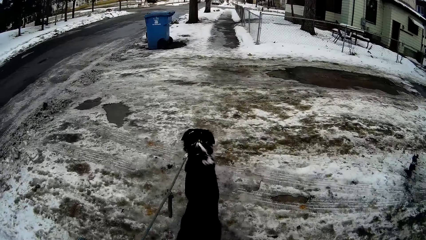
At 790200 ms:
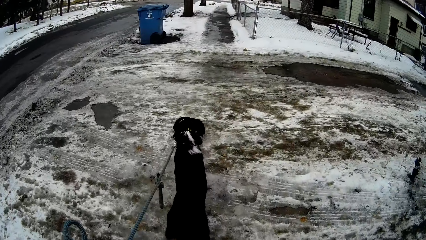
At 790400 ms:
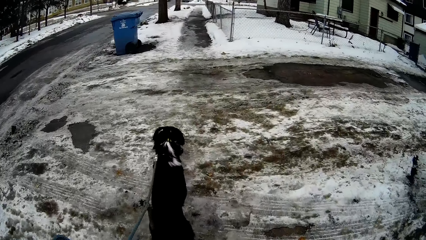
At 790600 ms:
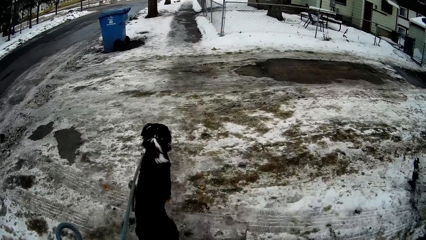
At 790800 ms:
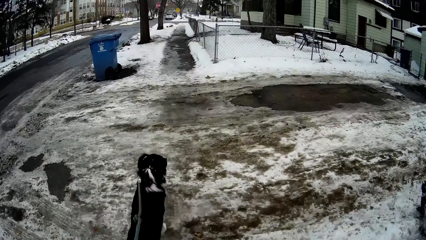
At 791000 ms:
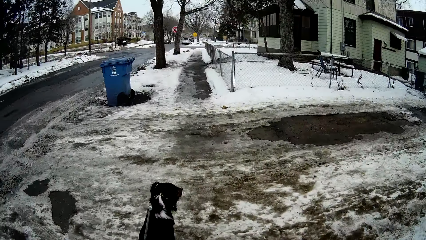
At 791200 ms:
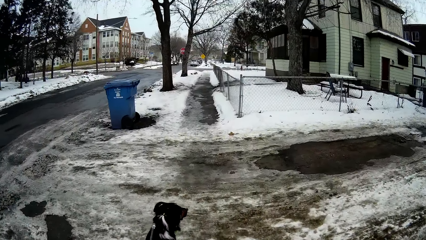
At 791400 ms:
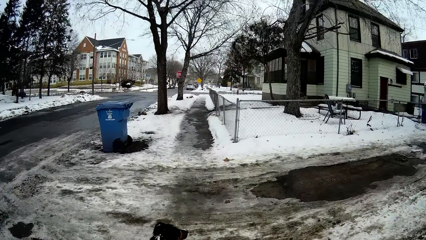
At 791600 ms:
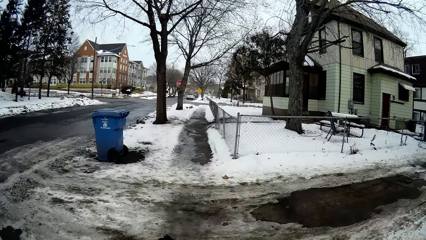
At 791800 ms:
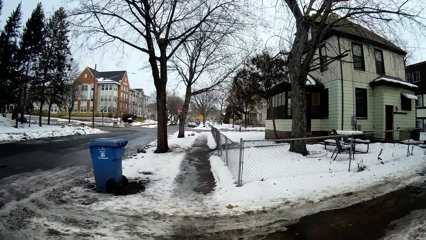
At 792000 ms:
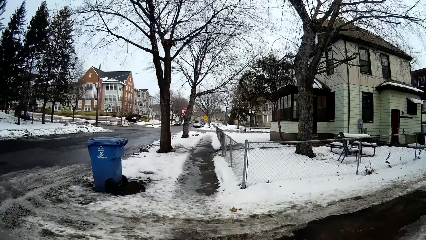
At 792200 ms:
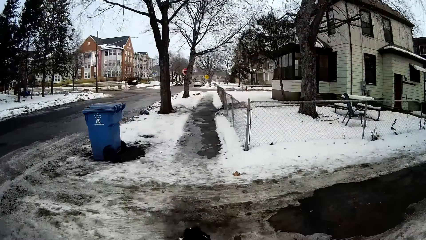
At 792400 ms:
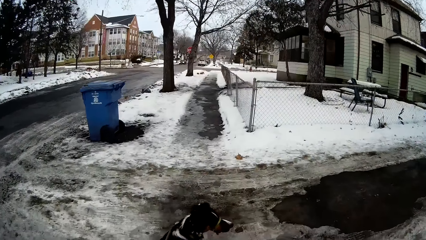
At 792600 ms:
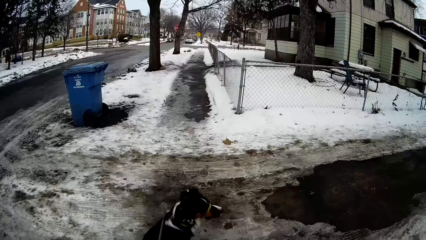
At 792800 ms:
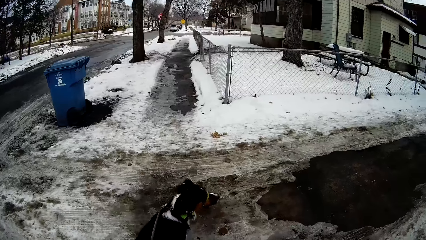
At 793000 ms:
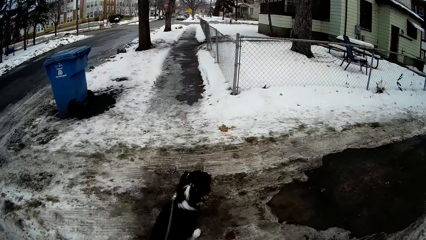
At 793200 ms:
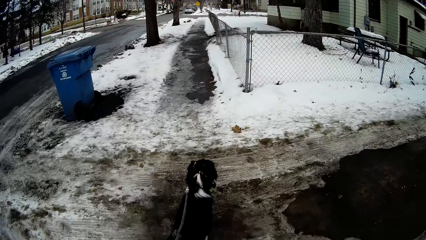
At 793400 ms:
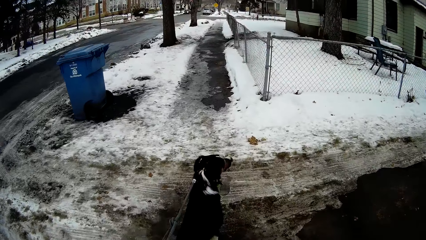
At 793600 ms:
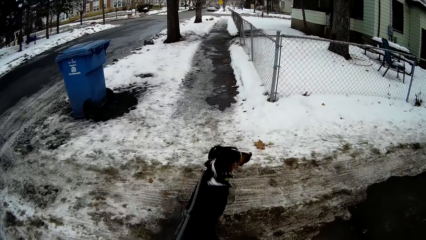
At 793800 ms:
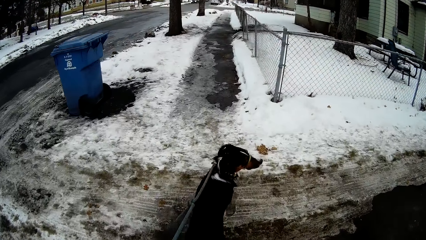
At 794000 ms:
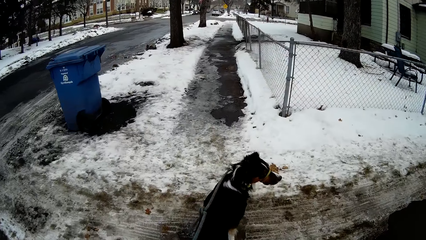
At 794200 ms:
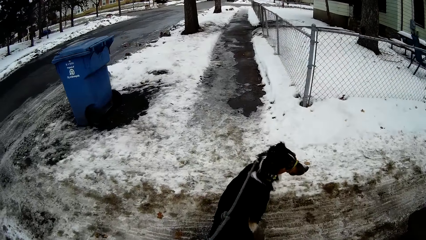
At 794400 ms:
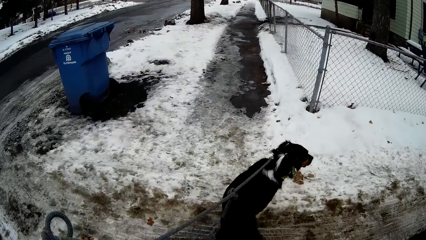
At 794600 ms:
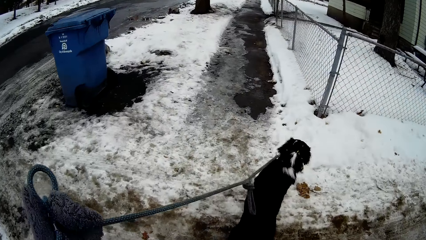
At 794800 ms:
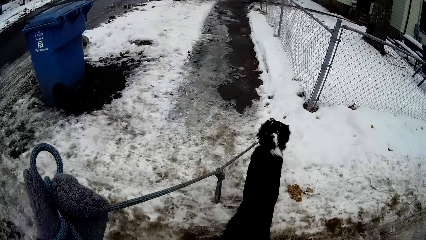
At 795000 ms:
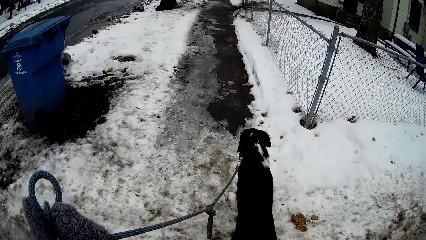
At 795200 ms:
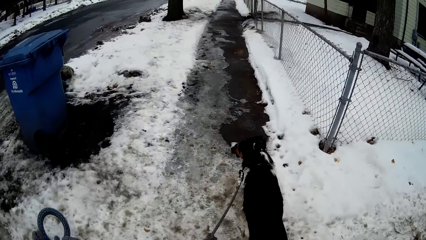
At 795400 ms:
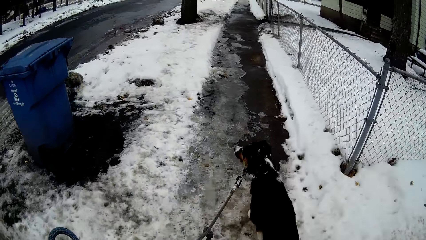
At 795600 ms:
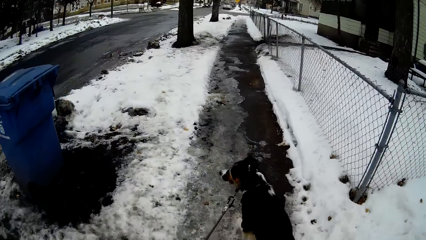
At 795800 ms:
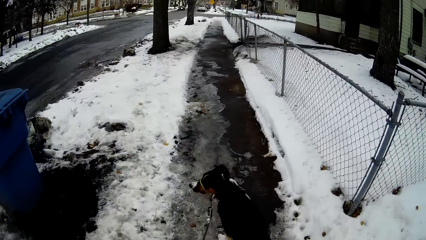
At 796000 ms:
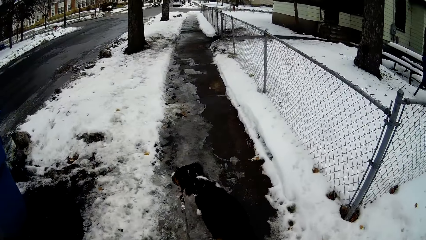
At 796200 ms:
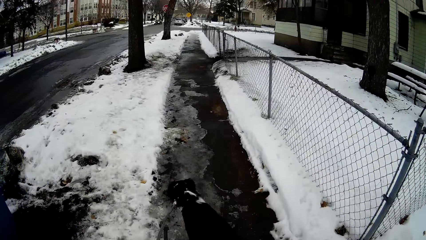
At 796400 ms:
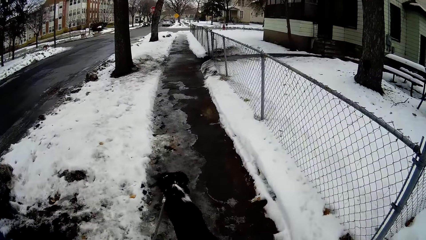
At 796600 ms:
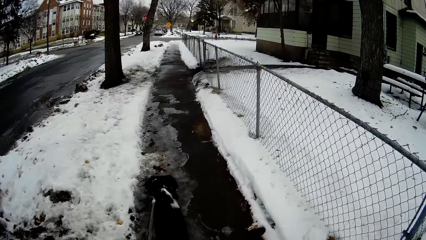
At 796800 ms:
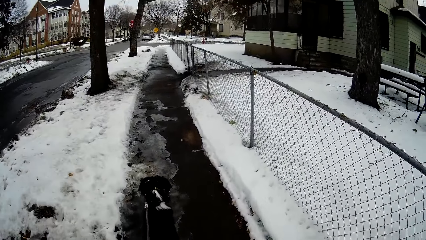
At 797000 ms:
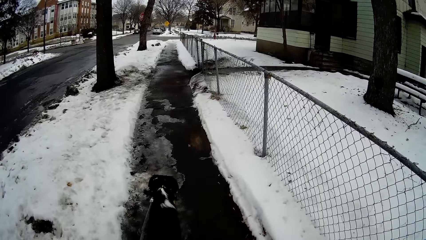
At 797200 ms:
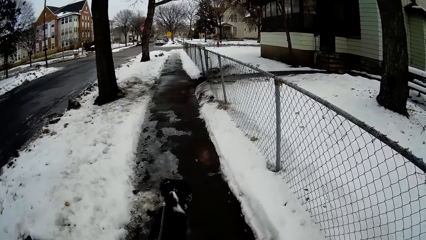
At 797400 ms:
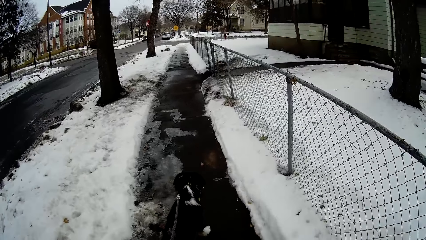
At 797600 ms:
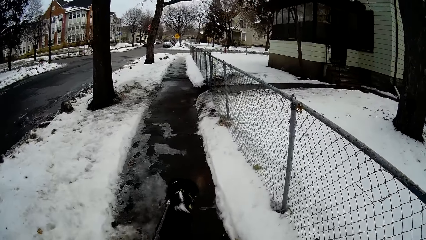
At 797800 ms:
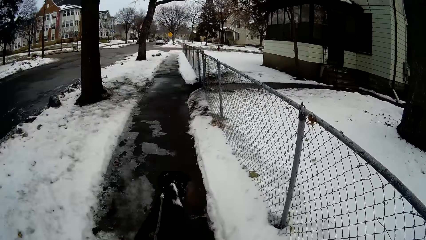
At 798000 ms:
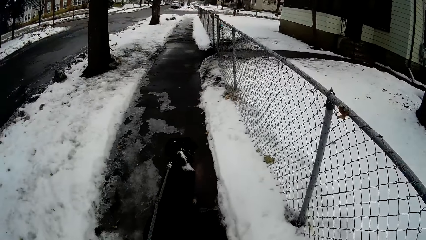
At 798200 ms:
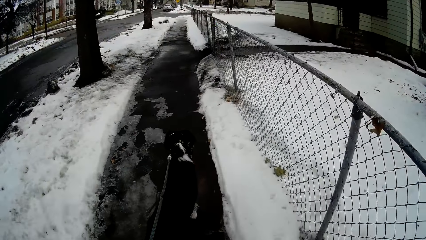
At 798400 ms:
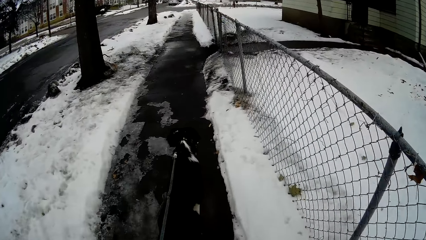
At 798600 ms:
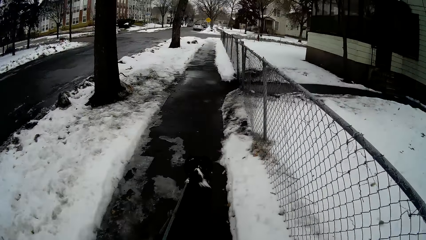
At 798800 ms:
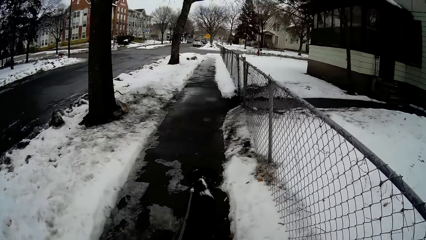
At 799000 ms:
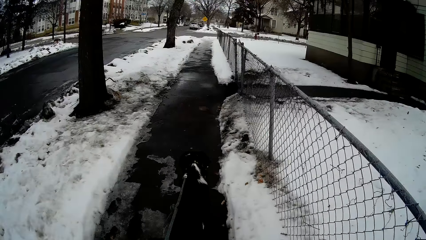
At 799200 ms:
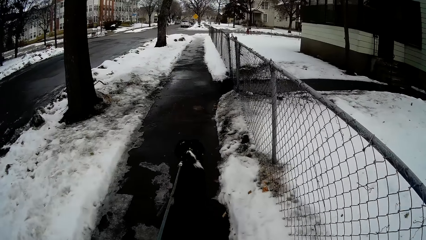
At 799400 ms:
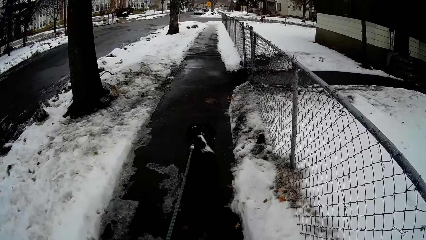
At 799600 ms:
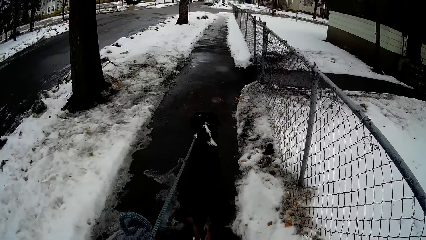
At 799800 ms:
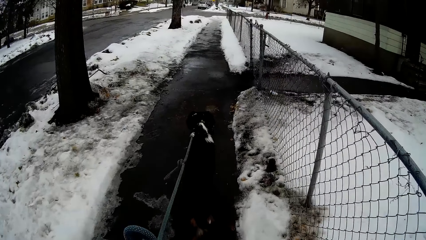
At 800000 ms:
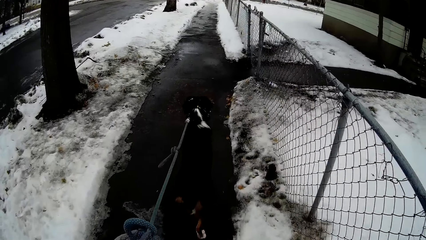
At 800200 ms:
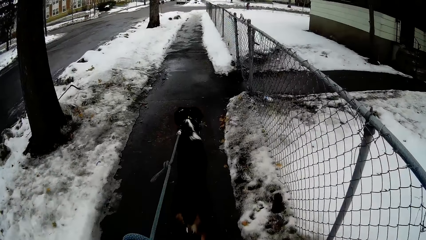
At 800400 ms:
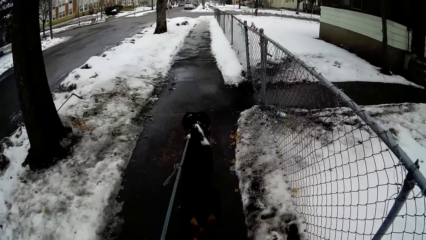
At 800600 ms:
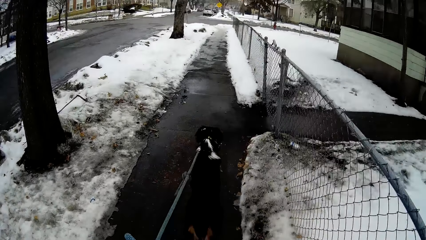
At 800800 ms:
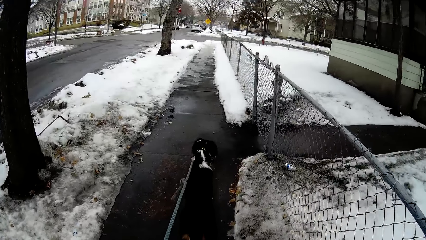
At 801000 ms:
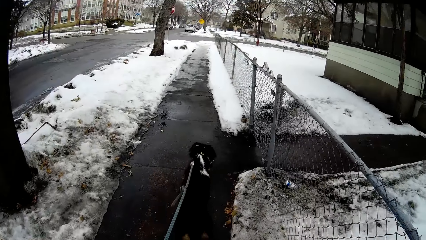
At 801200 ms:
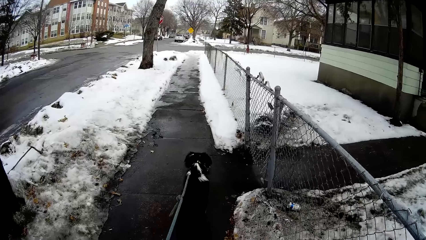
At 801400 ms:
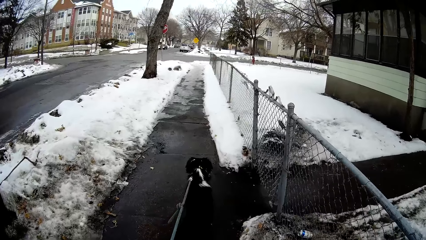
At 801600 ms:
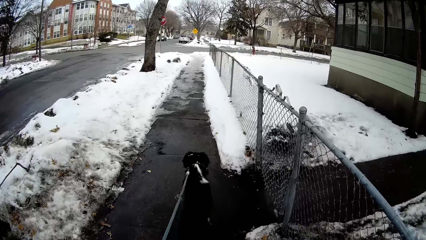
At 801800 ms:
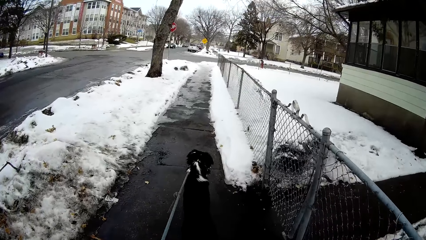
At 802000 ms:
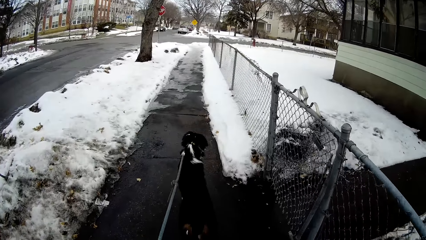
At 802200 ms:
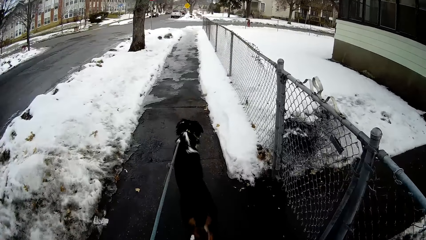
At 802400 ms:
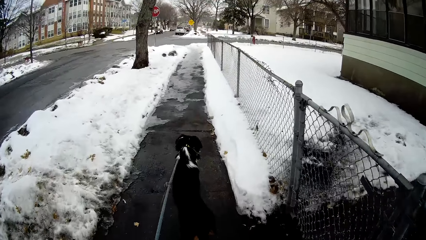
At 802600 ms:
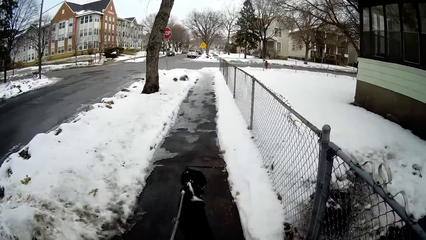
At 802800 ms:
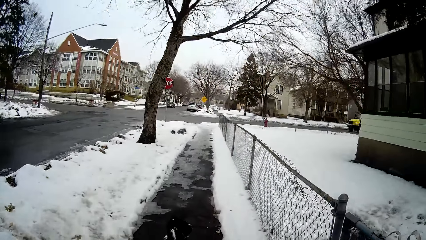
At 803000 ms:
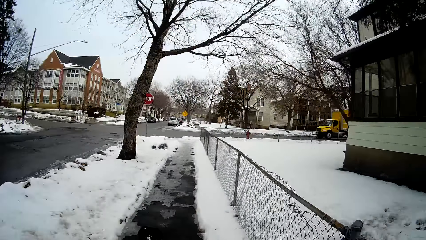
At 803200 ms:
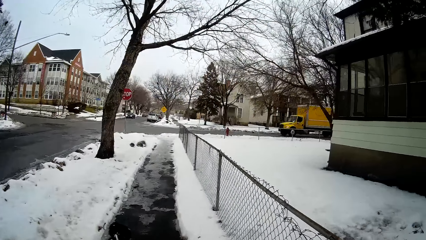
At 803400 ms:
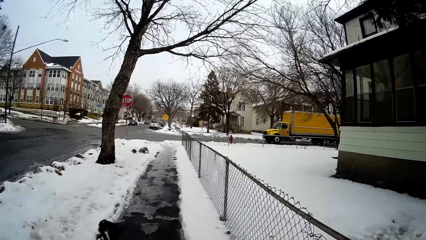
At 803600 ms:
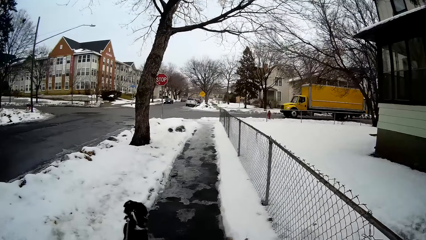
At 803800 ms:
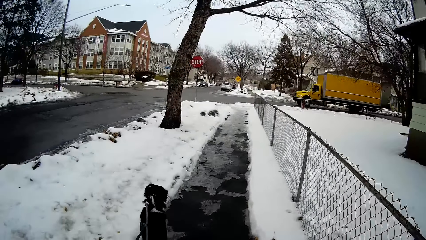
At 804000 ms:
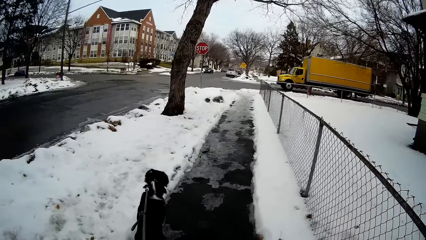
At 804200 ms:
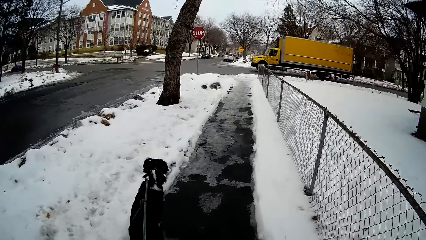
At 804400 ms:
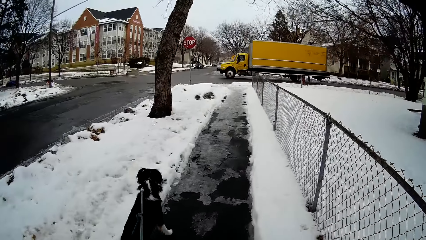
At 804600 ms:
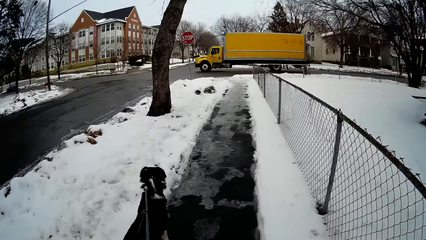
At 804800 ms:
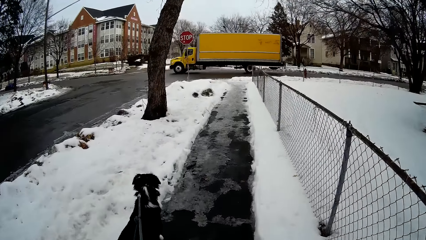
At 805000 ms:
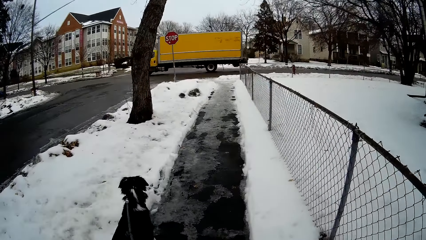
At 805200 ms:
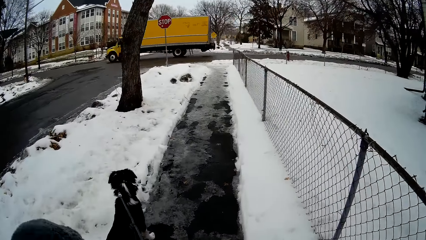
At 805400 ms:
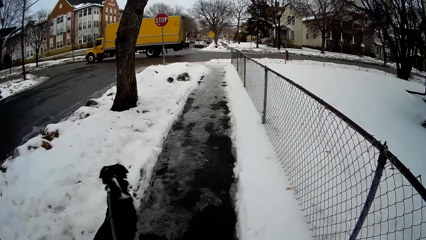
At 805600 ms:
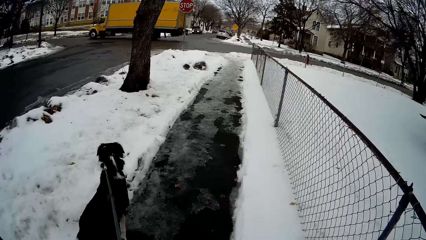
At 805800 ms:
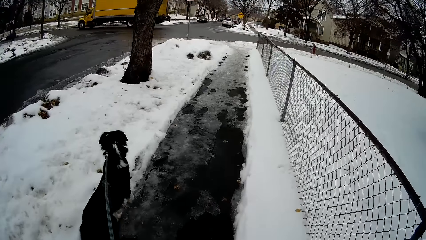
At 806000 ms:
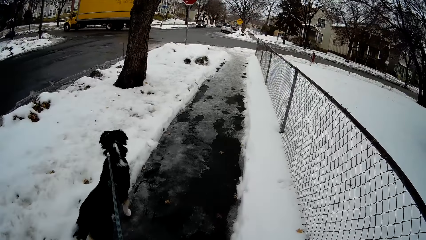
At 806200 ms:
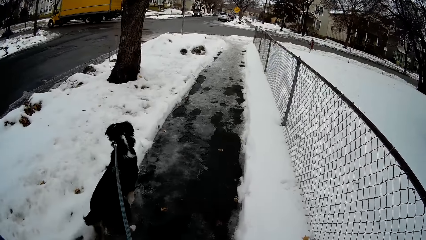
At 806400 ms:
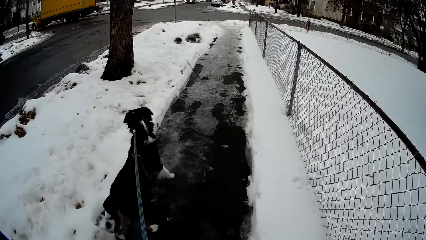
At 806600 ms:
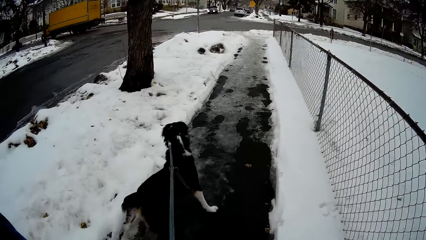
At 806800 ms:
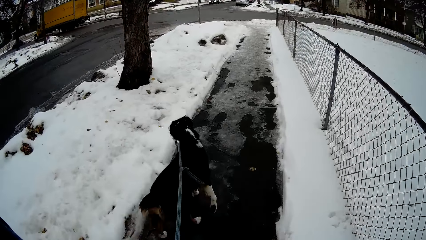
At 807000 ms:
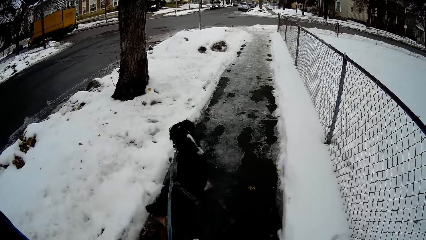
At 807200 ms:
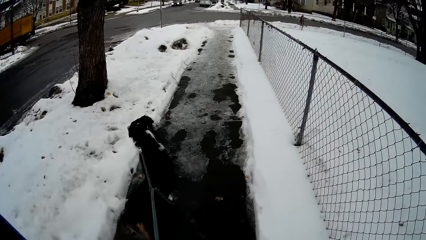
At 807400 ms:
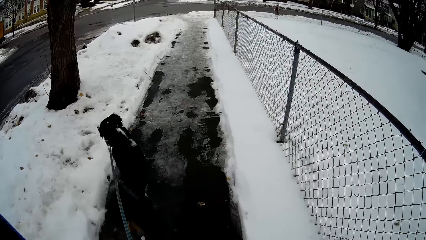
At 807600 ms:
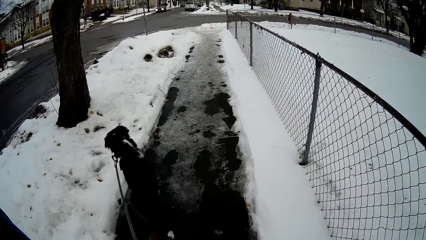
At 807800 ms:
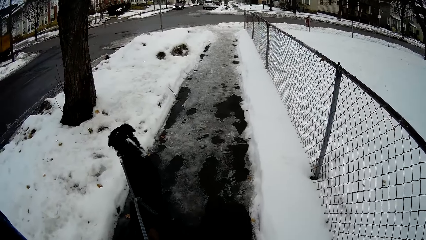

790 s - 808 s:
The camera wearer lifts the dog rope. They lift the hand.
